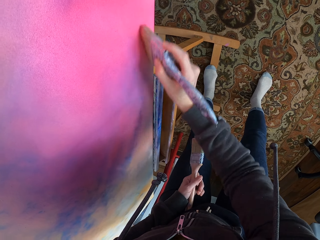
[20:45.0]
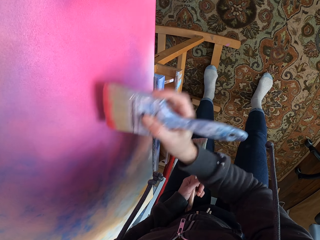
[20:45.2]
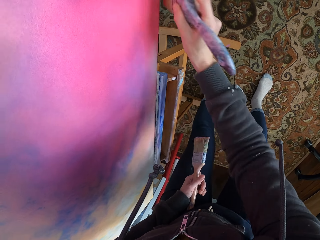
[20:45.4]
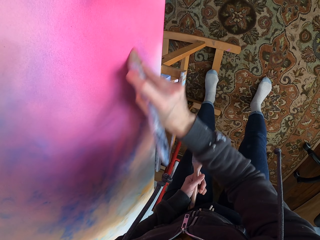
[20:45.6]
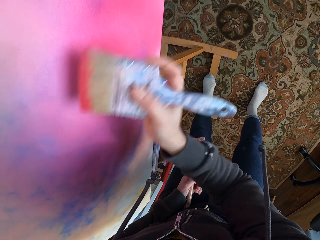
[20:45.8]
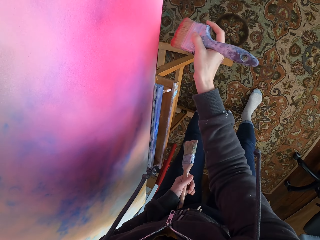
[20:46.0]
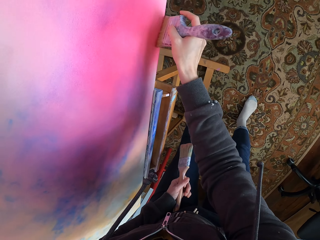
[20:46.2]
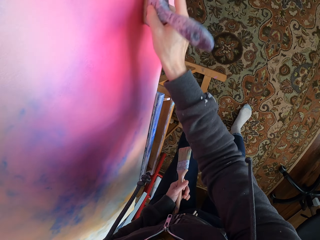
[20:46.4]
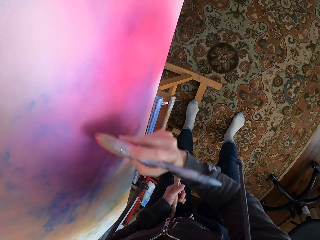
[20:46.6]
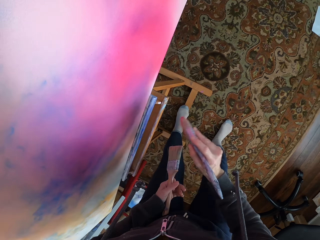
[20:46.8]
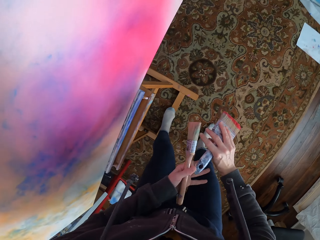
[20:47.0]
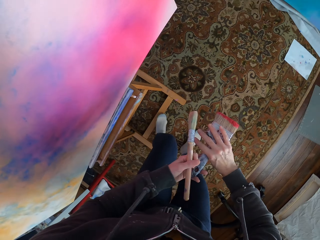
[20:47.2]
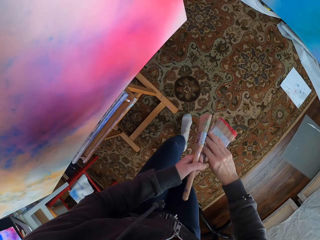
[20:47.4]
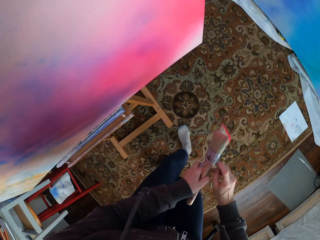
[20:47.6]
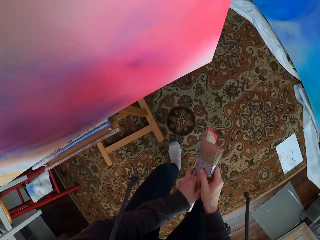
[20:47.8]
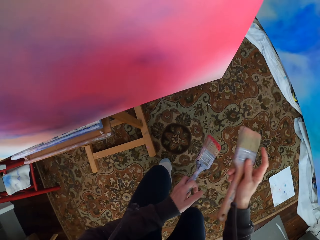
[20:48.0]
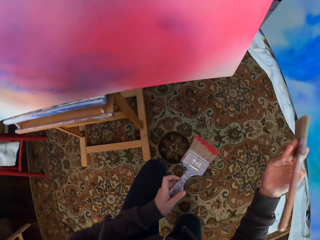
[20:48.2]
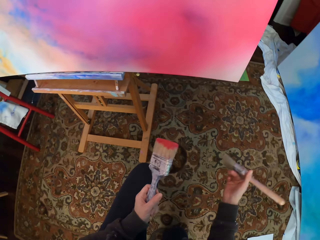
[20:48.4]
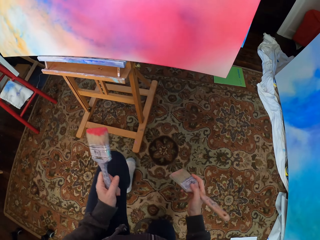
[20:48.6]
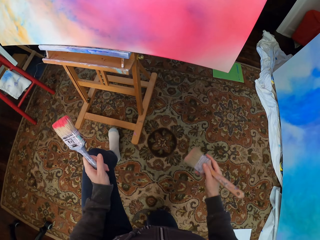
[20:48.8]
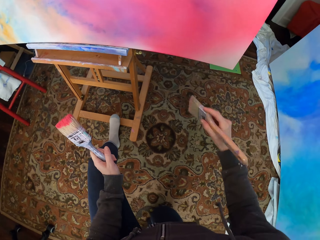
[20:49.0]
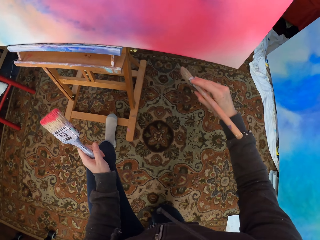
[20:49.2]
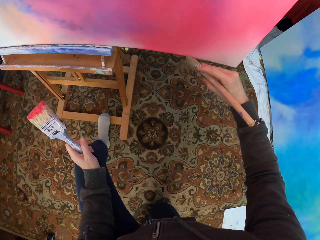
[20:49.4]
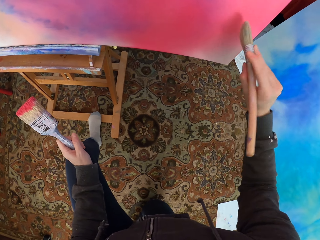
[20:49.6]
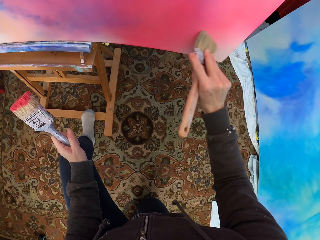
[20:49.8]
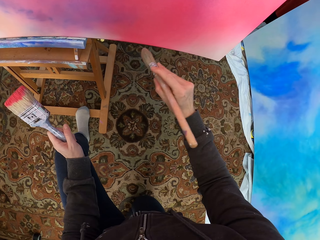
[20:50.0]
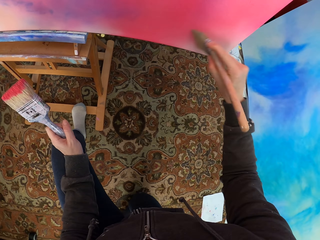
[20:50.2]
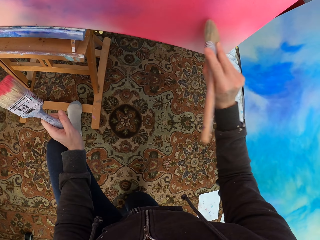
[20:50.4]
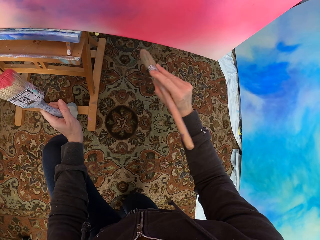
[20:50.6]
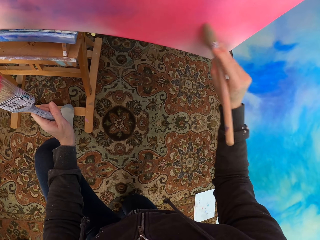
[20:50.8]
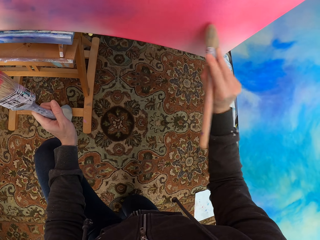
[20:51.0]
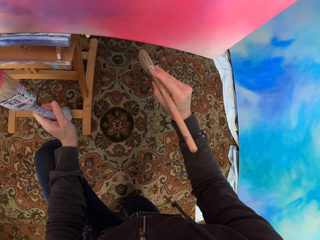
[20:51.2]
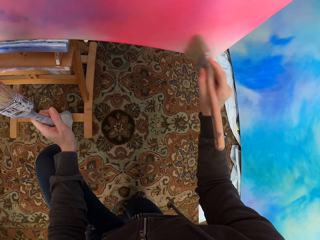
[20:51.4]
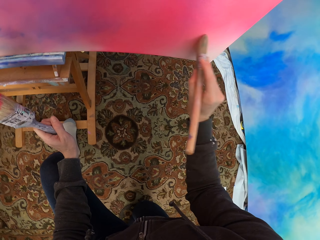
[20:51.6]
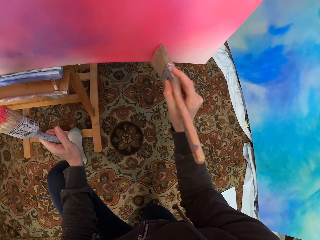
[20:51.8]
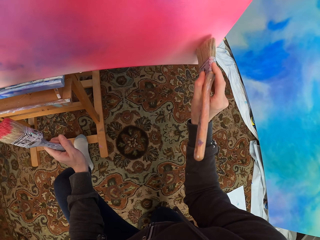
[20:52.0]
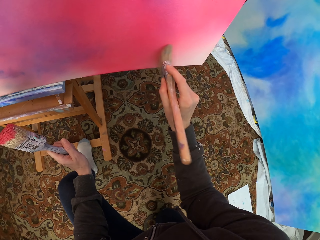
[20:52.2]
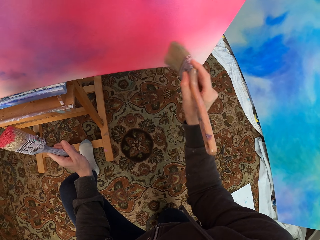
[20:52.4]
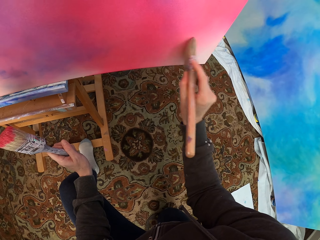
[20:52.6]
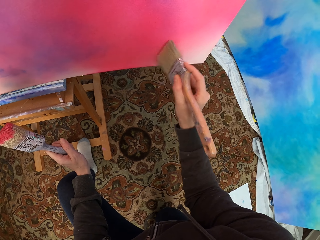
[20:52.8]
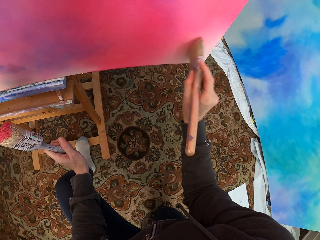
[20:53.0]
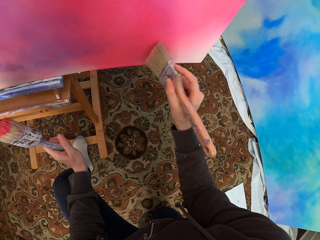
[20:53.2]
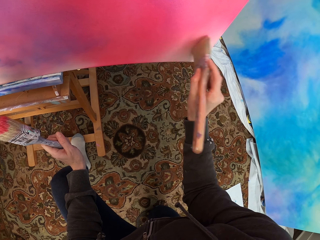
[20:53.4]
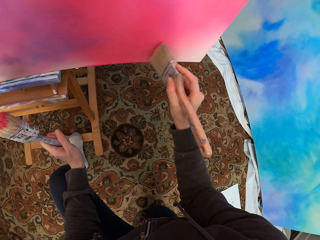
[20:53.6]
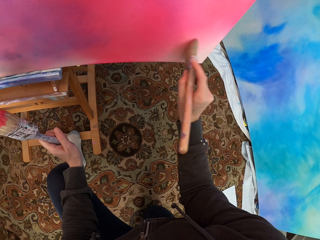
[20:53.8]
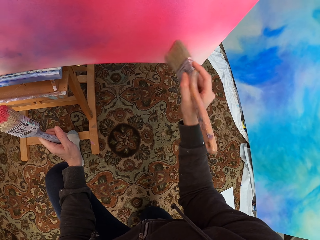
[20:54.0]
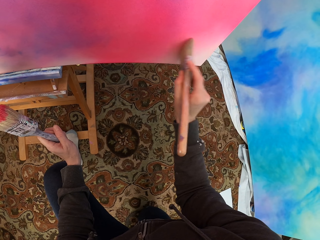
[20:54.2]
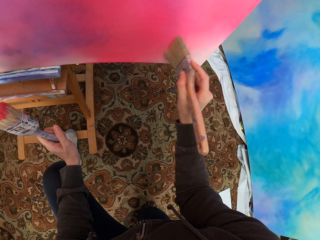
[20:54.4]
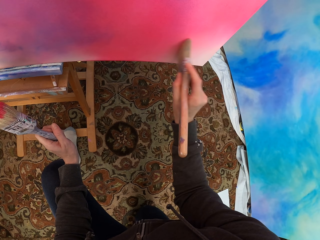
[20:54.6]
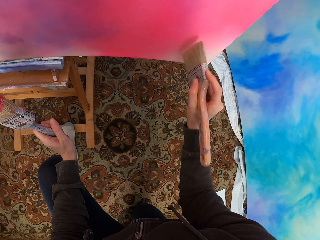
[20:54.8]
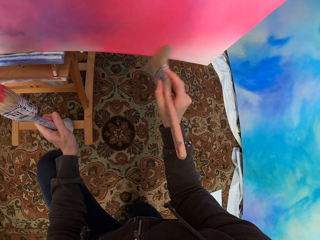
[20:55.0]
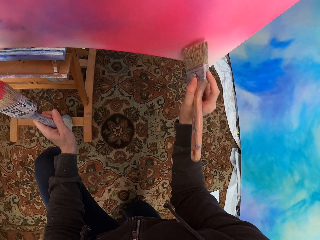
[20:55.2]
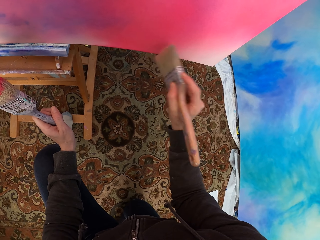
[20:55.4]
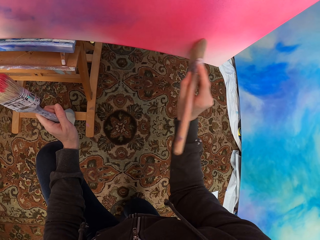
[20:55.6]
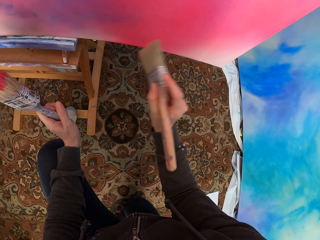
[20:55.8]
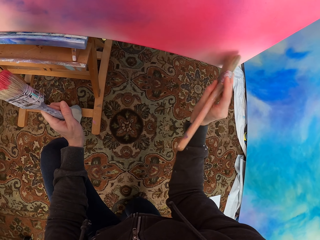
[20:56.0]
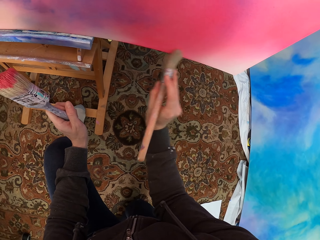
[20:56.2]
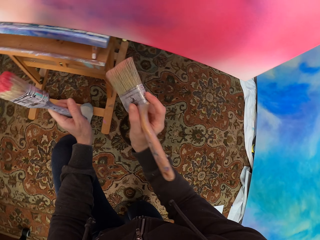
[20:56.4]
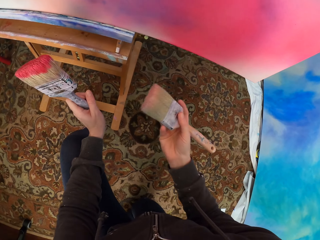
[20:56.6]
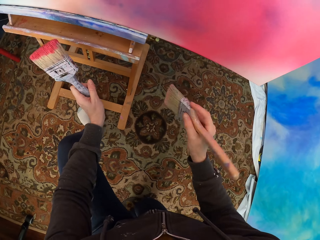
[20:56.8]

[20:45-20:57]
The camera wearer puts the brush on the left hand. They take the brush from the left hand. They paint the canvas.

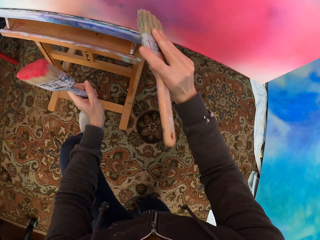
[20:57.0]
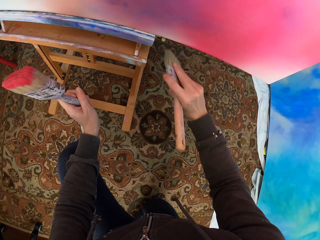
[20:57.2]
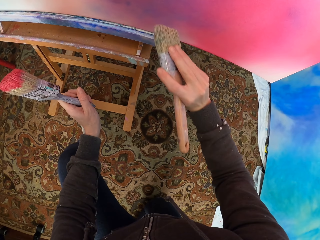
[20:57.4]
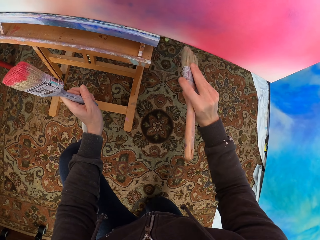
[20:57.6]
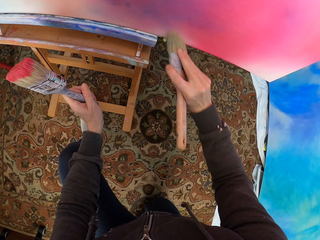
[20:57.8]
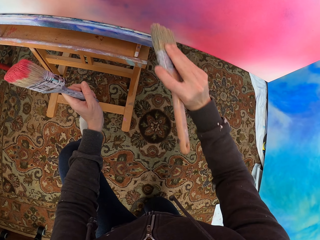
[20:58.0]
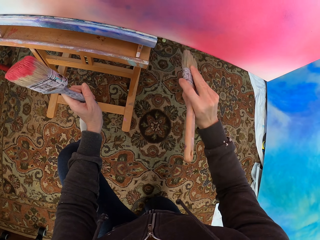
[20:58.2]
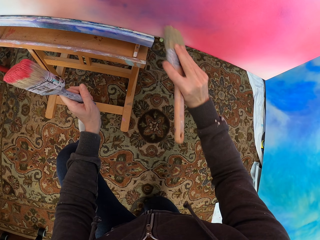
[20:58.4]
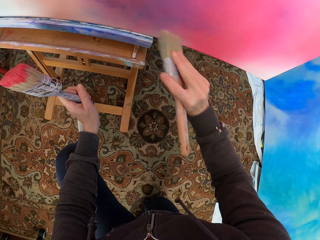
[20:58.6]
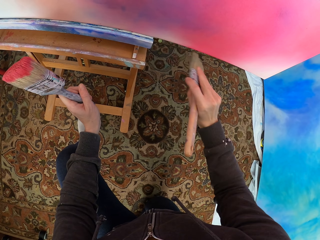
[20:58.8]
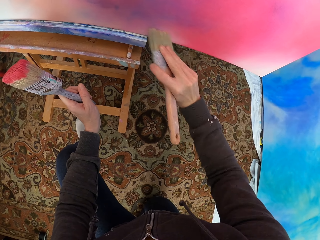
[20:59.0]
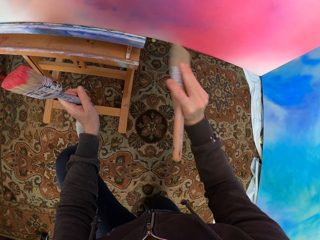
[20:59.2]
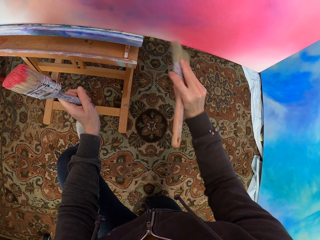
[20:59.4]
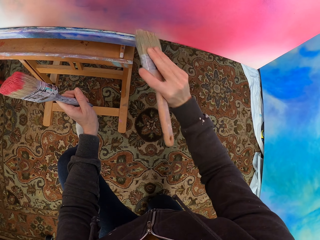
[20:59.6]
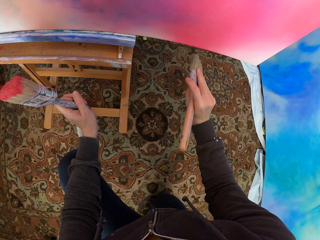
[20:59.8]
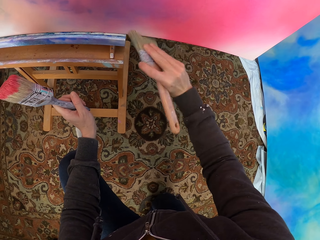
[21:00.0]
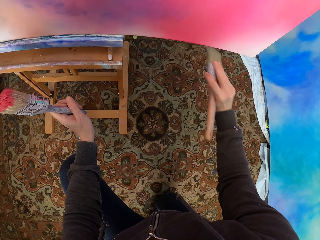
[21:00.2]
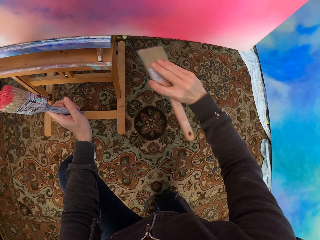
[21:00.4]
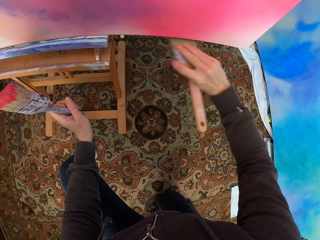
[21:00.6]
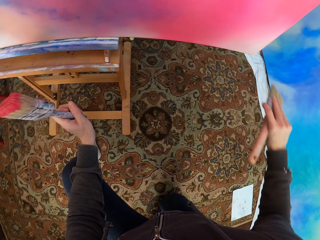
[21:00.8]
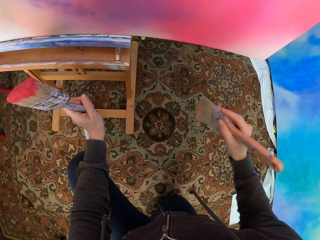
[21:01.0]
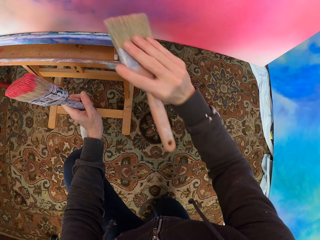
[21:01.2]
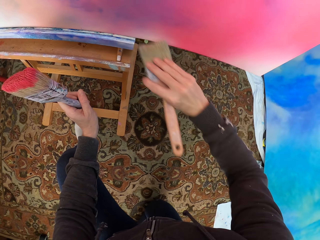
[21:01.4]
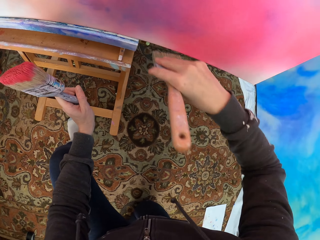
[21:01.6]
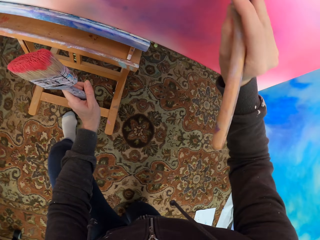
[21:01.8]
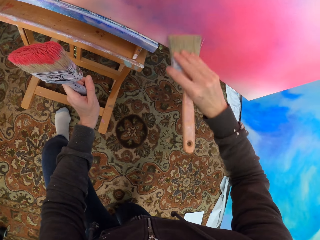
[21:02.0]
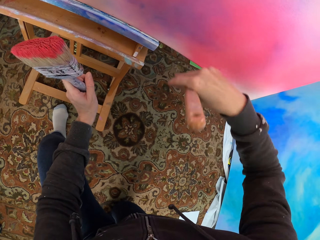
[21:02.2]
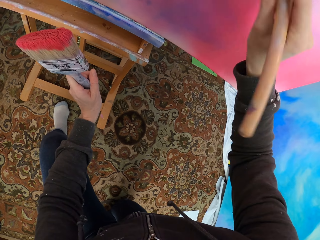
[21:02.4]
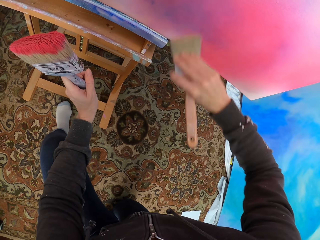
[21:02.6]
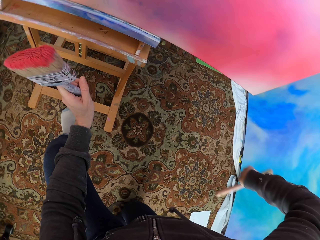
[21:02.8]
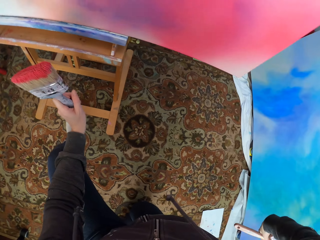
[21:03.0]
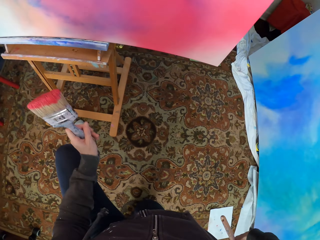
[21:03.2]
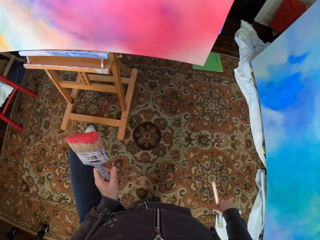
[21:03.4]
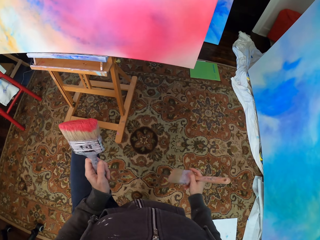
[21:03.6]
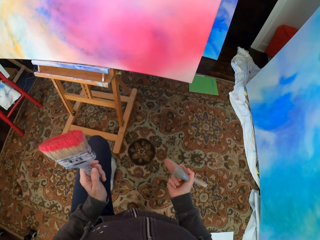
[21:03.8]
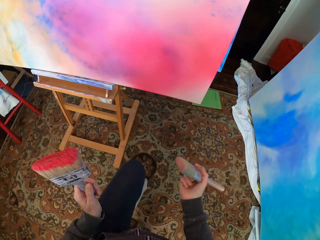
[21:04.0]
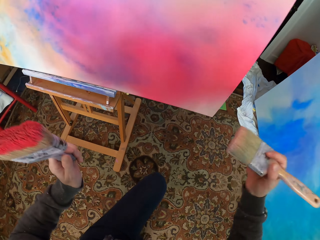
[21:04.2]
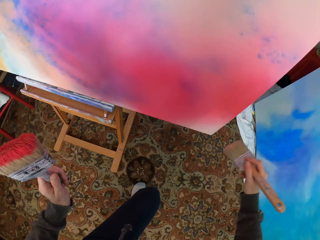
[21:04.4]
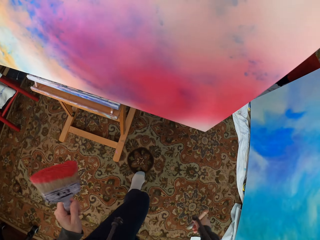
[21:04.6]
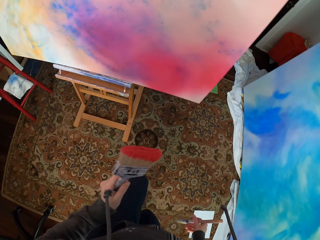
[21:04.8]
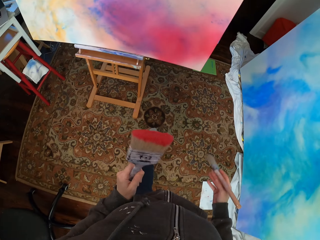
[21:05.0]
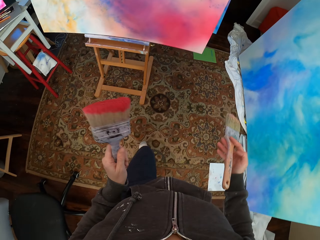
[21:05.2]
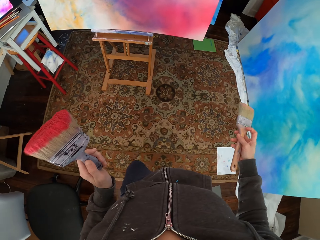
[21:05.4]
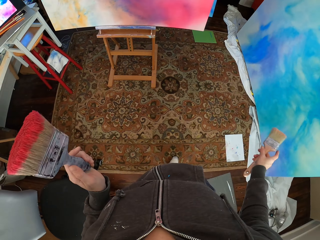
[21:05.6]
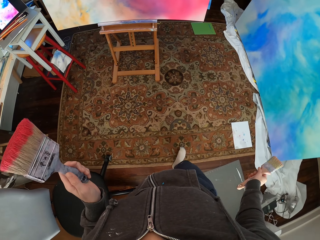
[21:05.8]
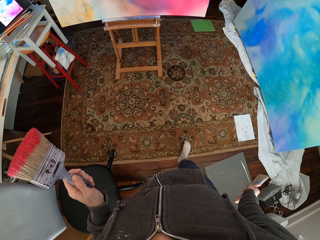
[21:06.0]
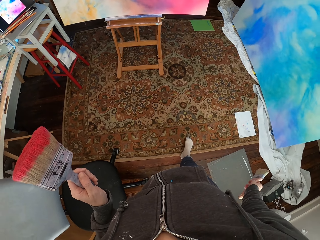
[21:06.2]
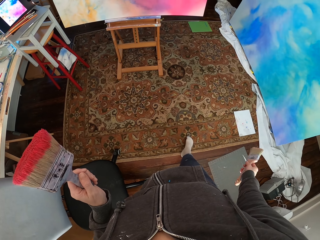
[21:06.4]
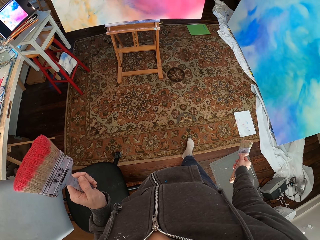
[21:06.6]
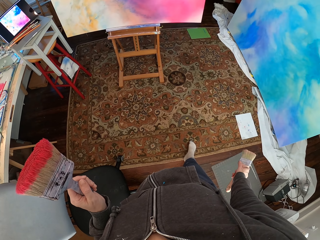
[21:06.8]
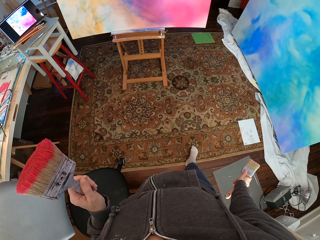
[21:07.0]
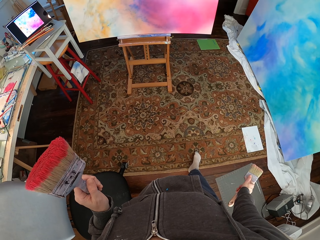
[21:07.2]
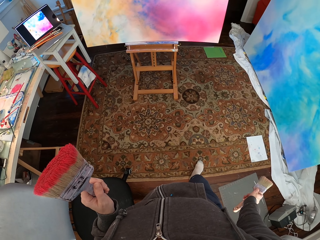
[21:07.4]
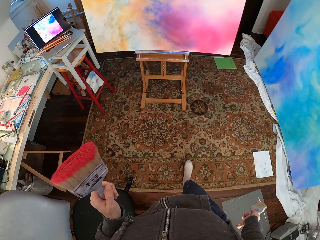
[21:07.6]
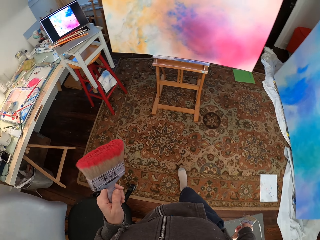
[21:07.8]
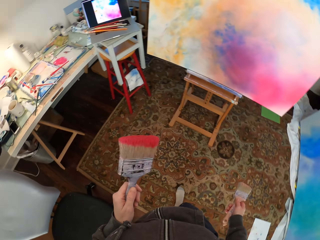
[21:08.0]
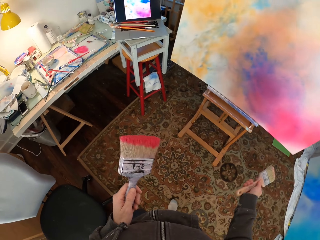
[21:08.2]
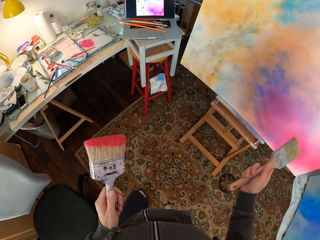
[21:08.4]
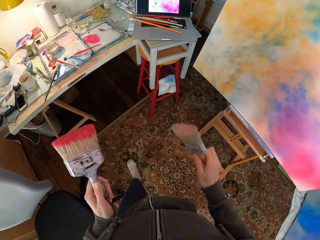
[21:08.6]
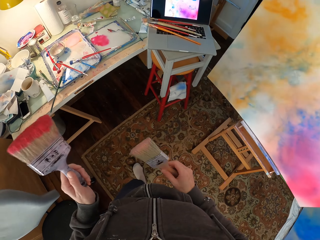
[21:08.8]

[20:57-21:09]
The camera wearer looks at the canvas. She stands from her knees. She looks around. She looks at the canvas. She walks to the table.
